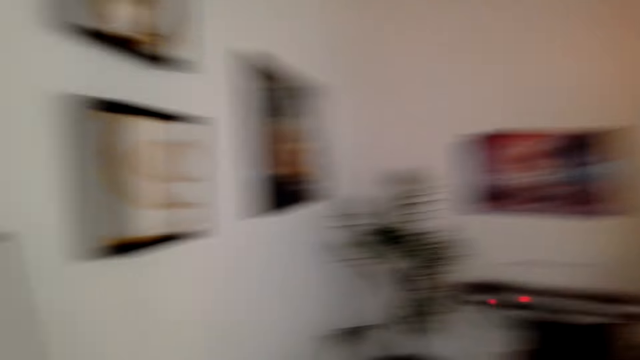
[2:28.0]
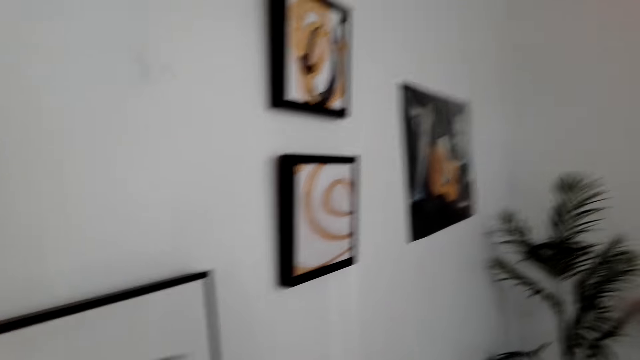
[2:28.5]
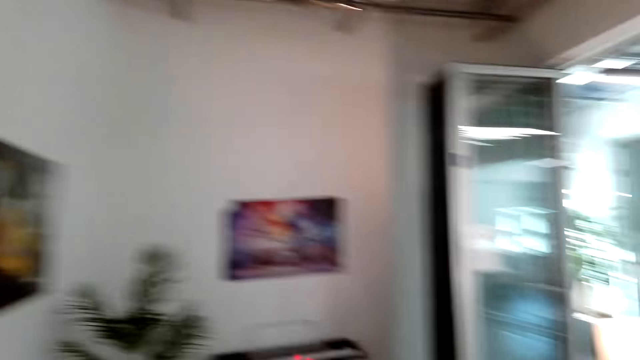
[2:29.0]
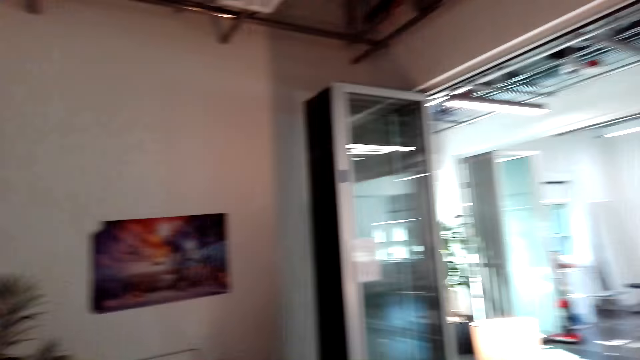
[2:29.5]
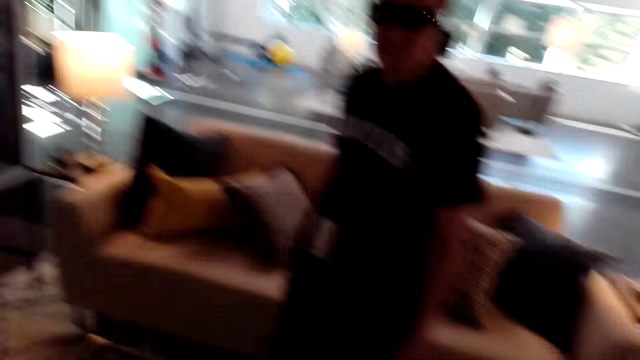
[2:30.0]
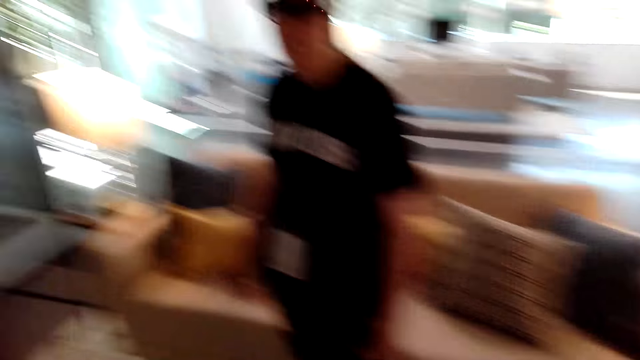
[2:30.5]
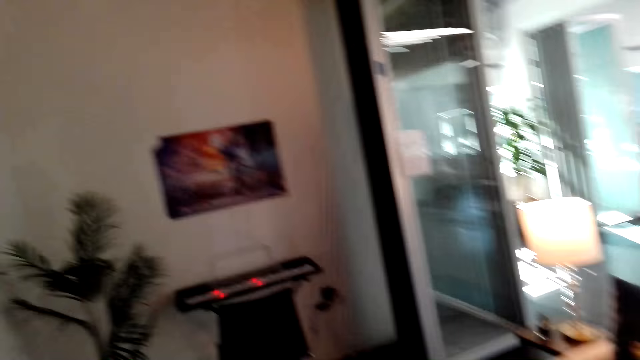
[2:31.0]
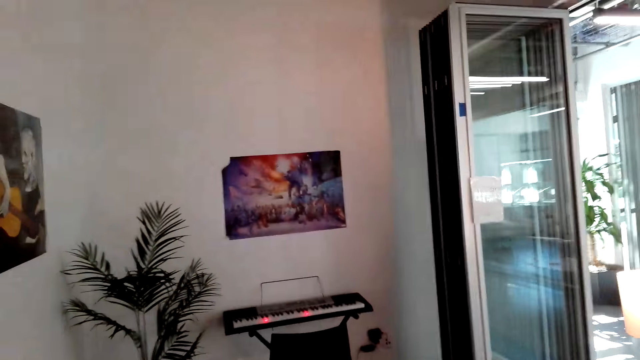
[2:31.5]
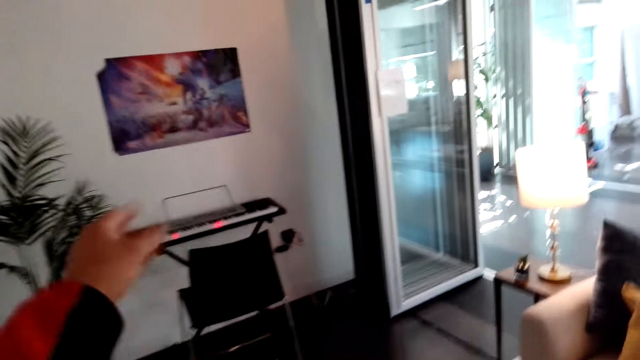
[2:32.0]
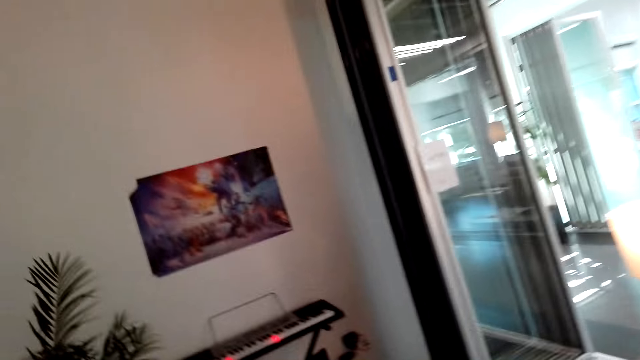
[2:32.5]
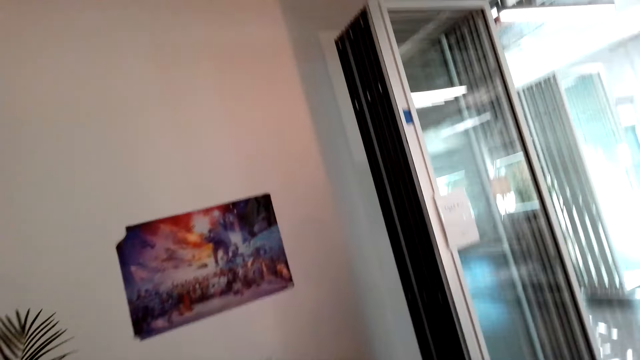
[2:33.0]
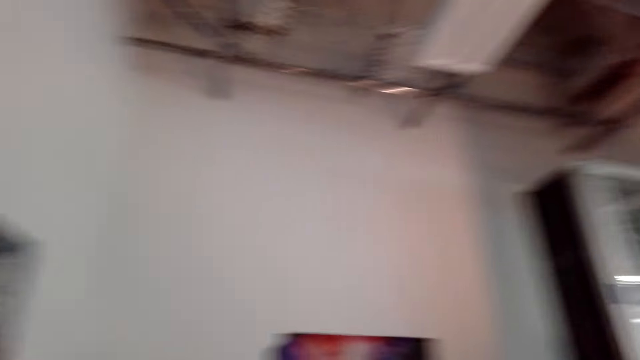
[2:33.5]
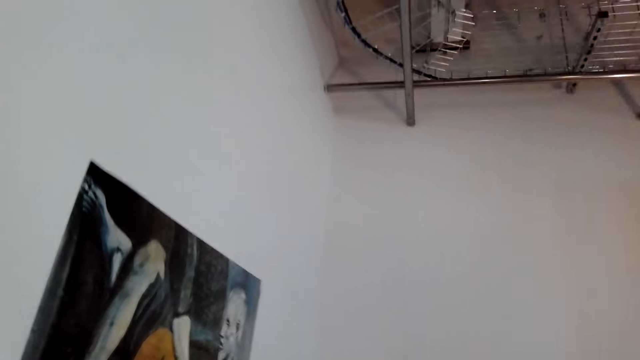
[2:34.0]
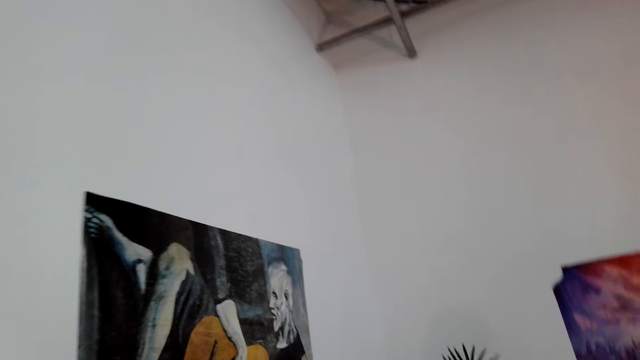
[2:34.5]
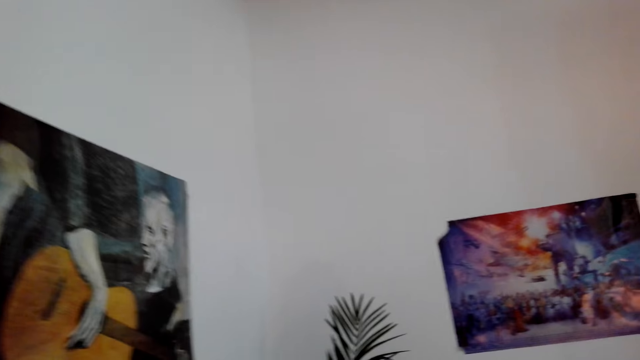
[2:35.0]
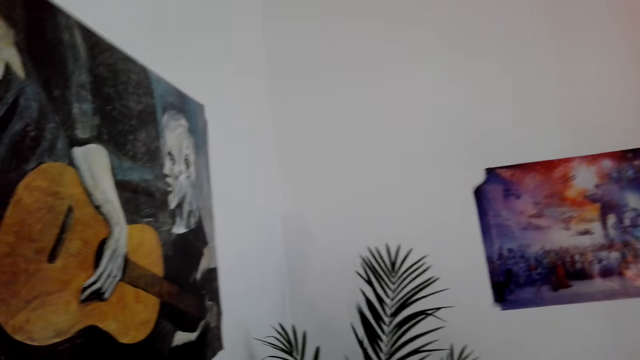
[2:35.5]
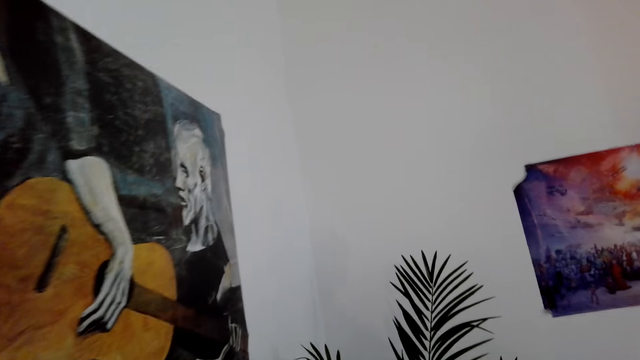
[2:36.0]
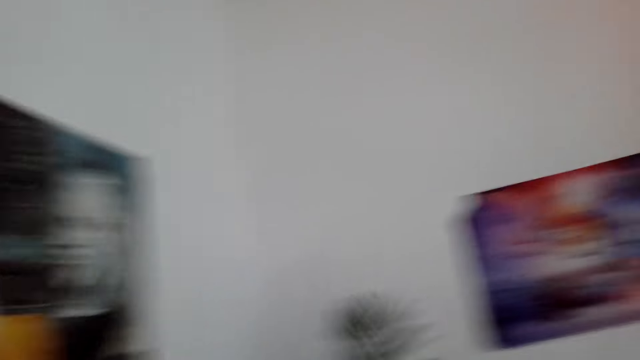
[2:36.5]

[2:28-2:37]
The camera wearer points aside. They move around the house.

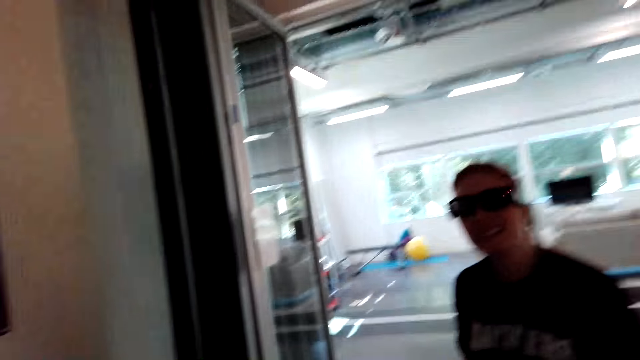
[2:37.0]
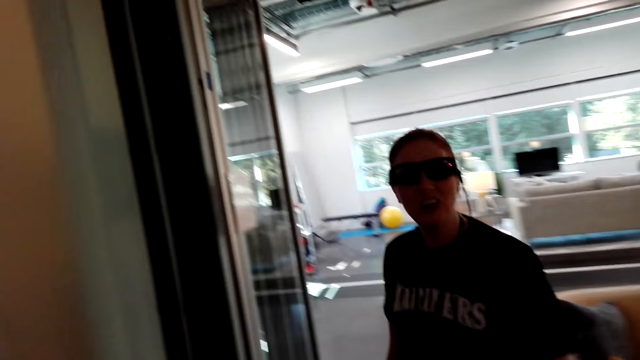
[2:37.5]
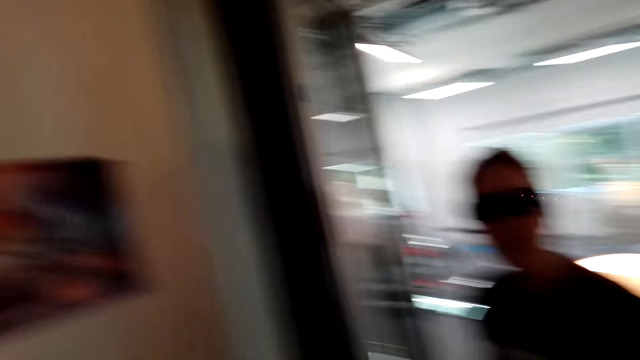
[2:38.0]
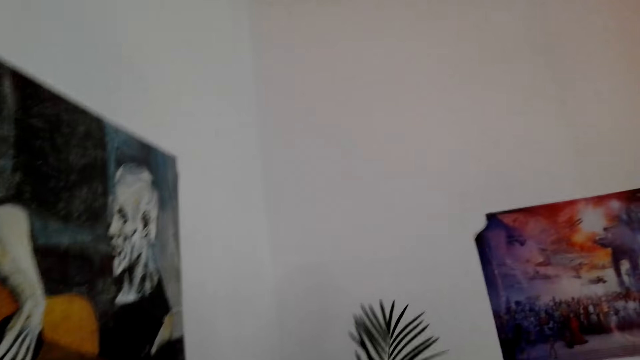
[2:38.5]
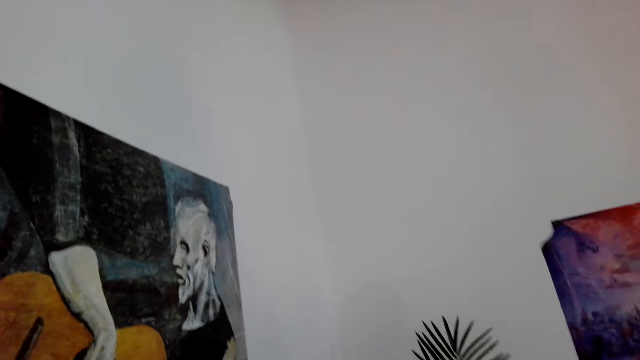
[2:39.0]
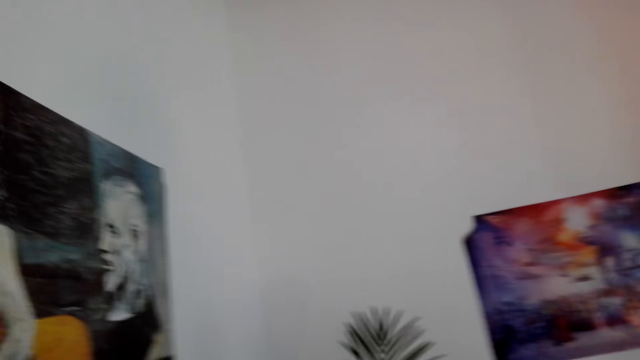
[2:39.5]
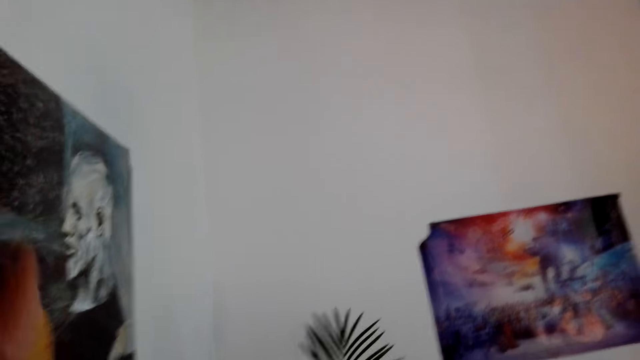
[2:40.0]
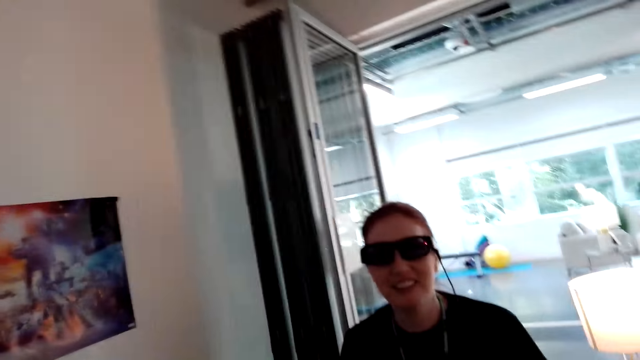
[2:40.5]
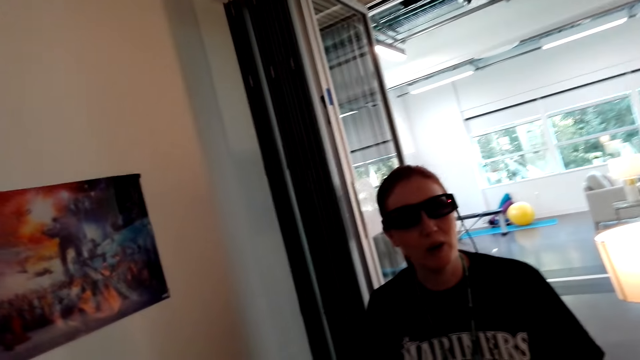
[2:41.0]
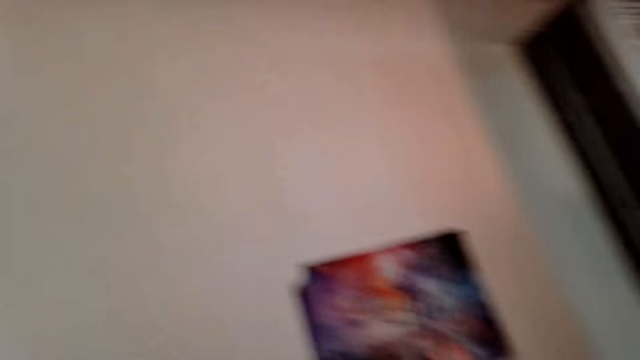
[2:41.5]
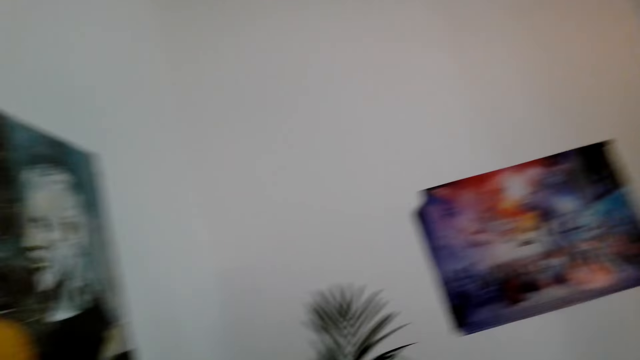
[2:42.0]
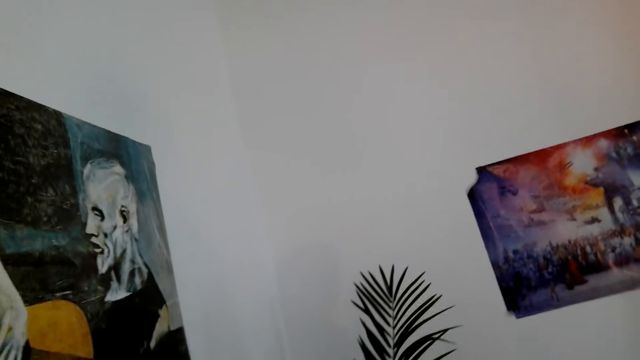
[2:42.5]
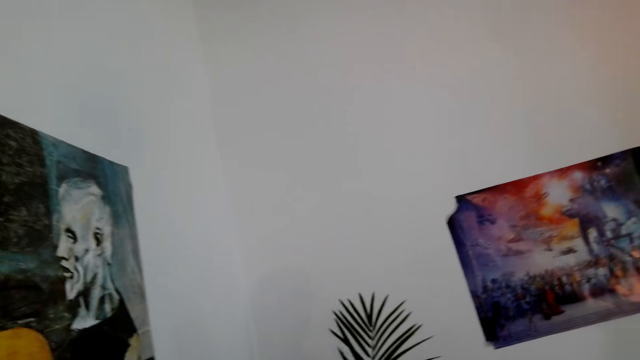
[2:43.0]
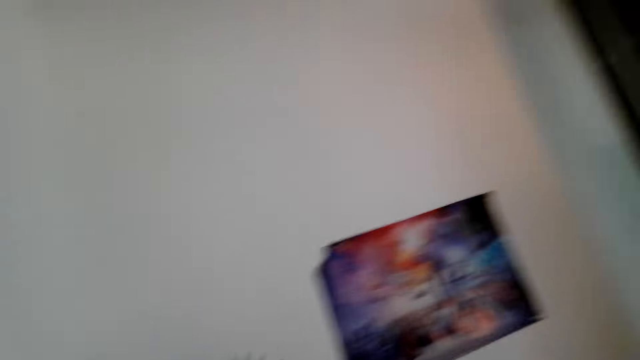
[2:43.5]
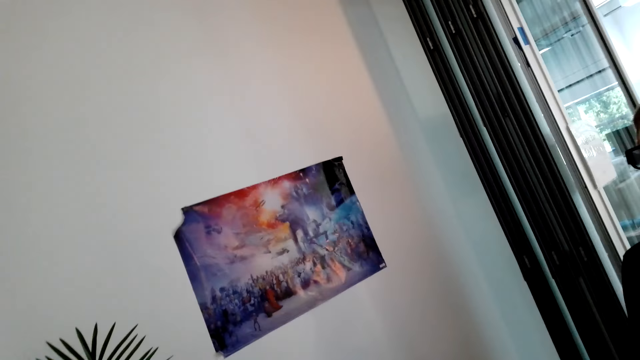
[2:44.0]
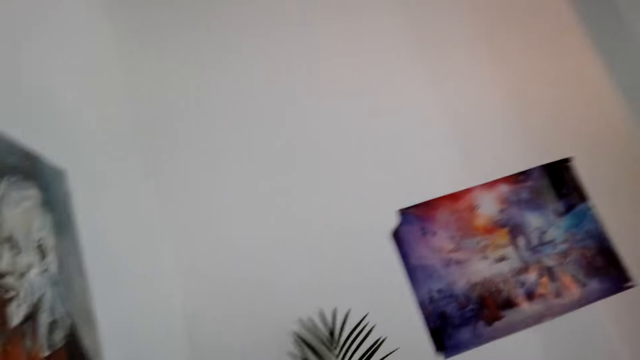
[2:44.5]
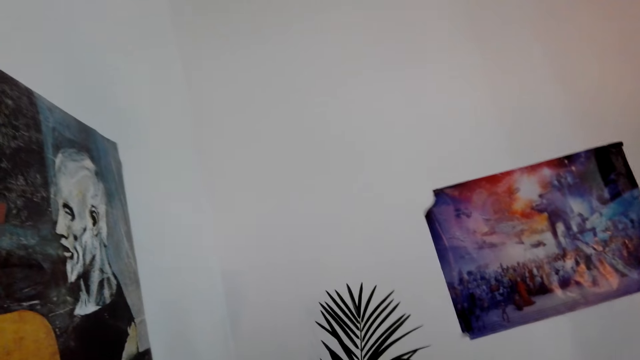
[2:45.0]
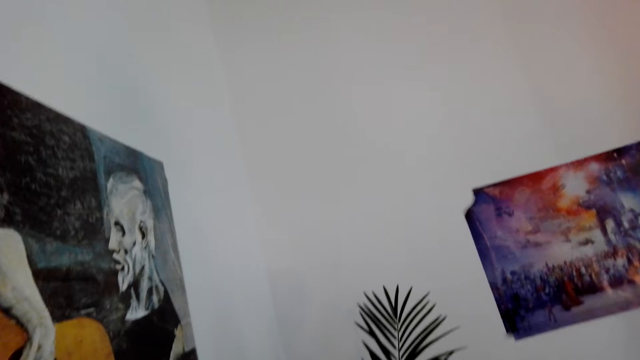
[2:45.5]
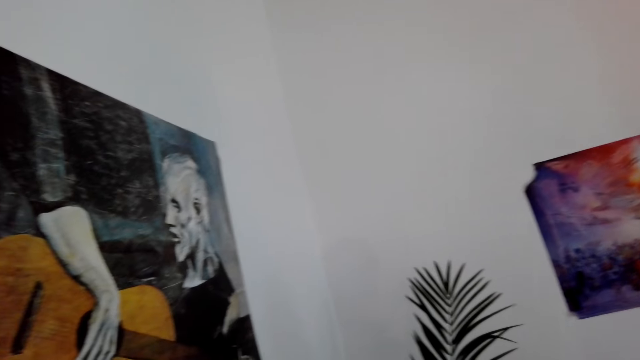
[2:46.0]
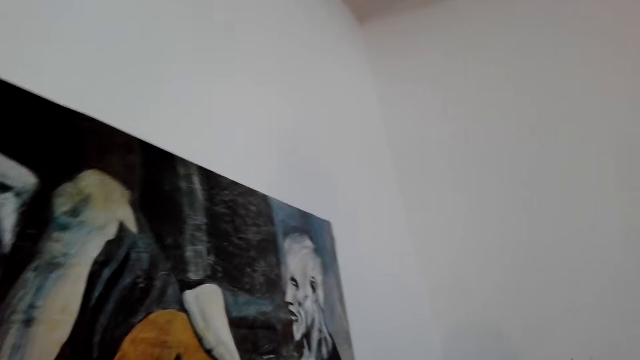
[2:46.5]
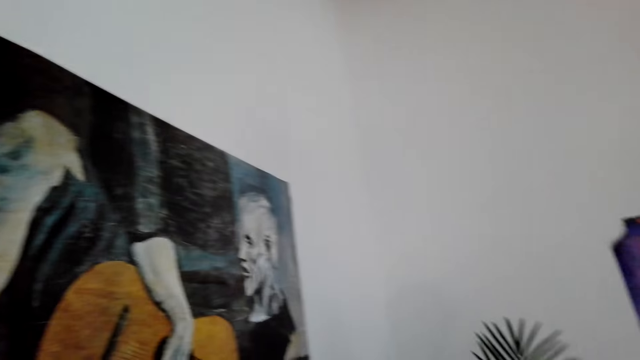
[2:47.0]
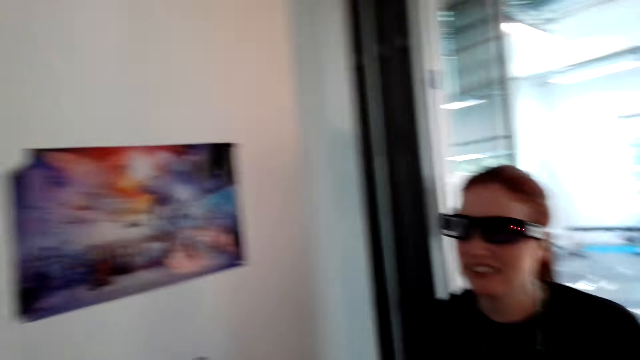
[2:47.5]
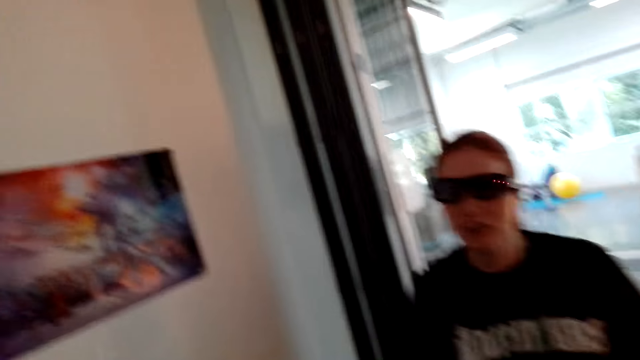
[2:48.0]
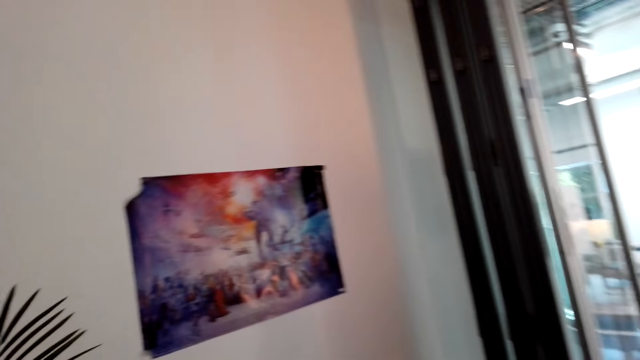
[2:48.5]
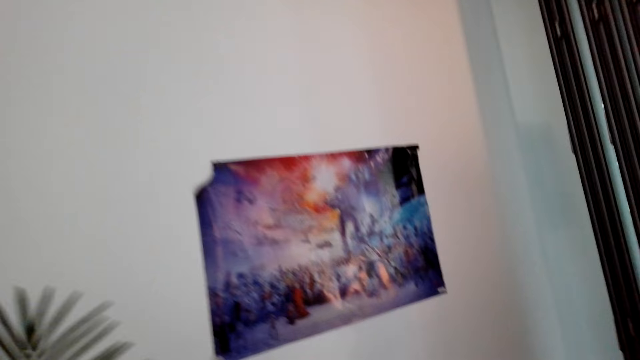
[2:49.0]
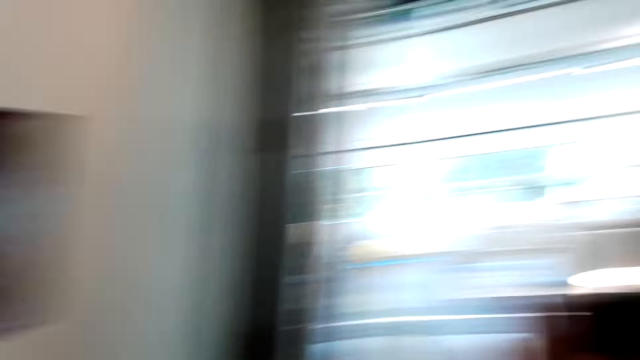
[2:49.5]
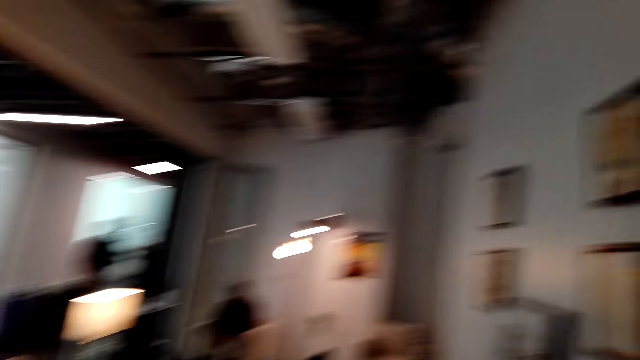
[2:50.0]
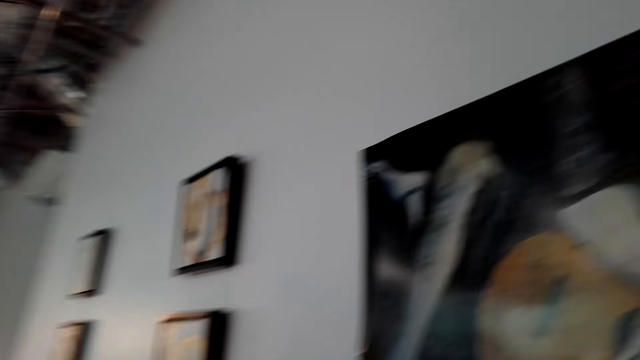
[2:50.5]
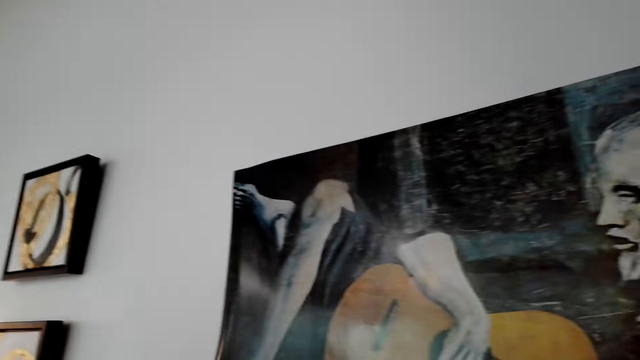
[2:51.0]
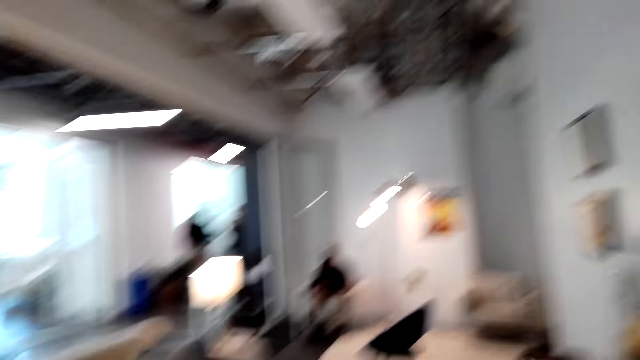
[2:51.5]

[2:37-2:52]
A person talks to the camera wearer. The camera wearer has a dialogue with the person. They look aside. They look around the house. The person talks to the camera wearer. The camera wearer looks aside. The person talks to the camera wearer. The camera wearer looks around the house.
